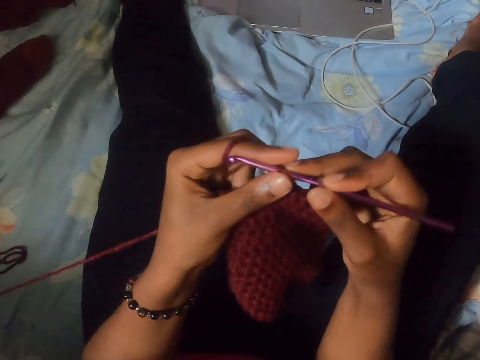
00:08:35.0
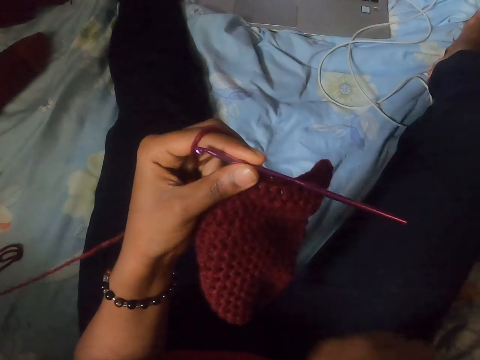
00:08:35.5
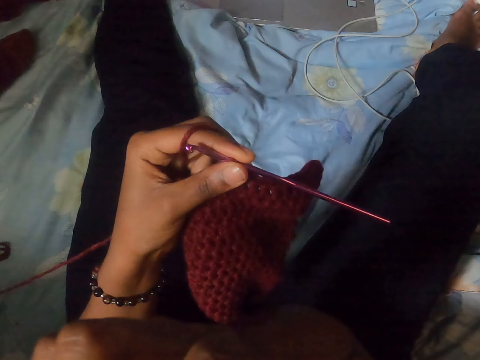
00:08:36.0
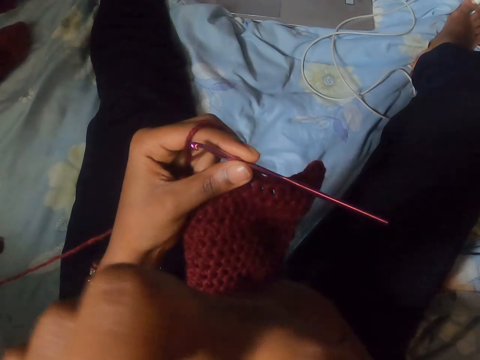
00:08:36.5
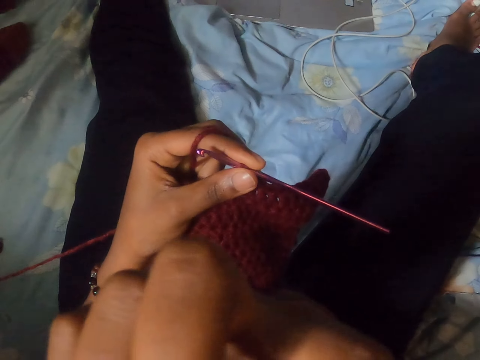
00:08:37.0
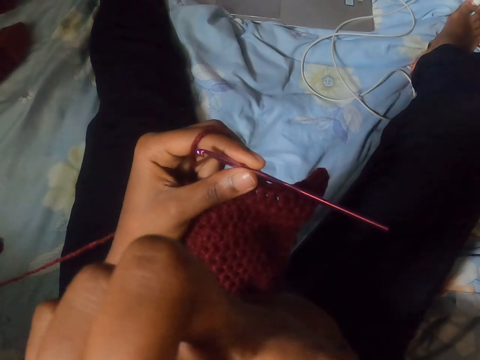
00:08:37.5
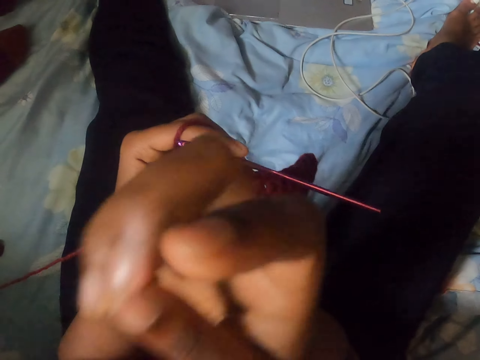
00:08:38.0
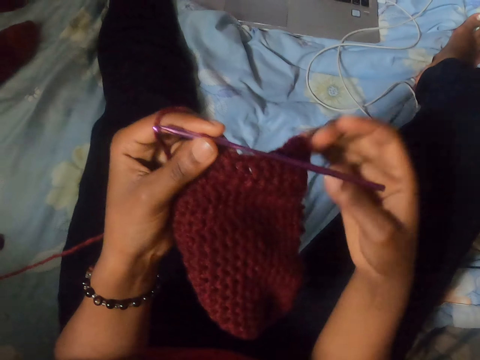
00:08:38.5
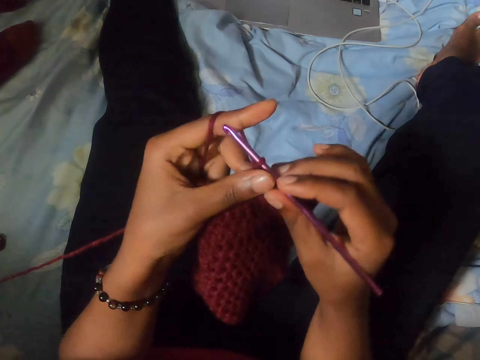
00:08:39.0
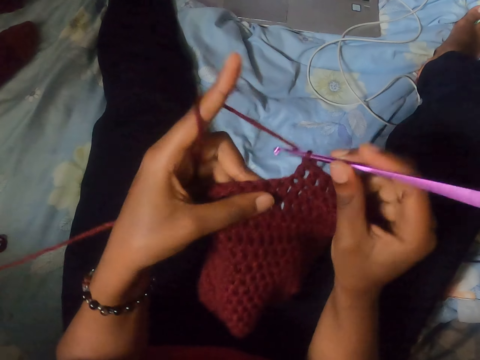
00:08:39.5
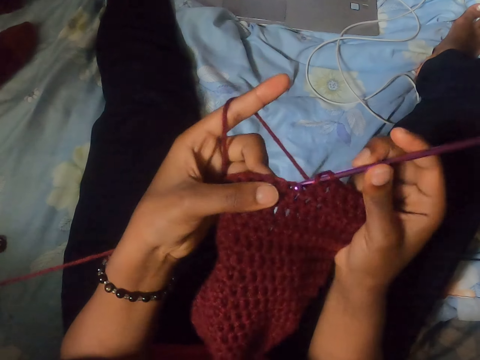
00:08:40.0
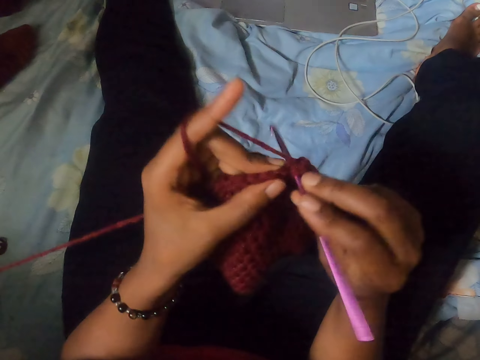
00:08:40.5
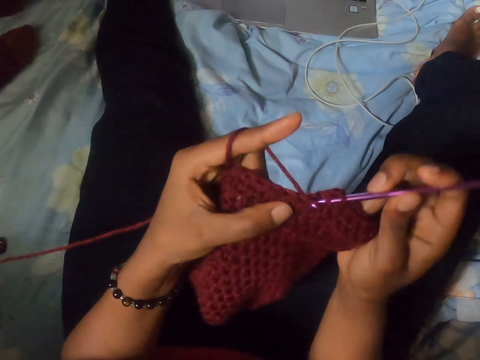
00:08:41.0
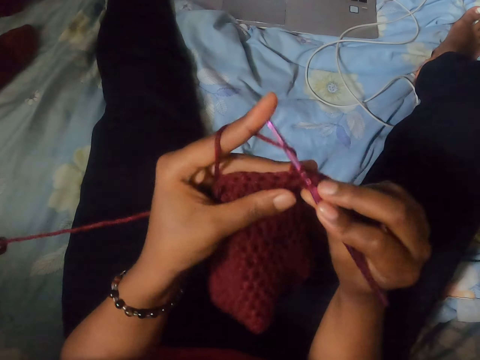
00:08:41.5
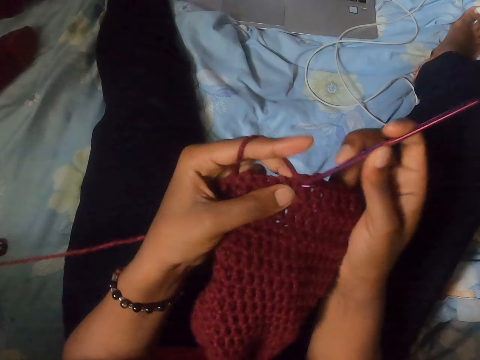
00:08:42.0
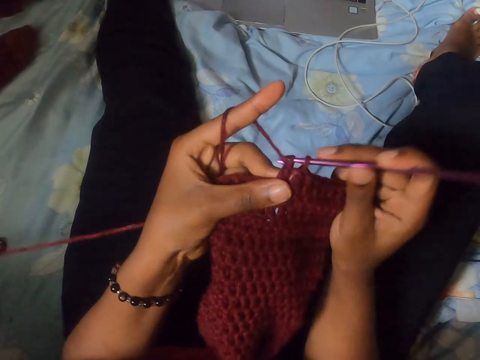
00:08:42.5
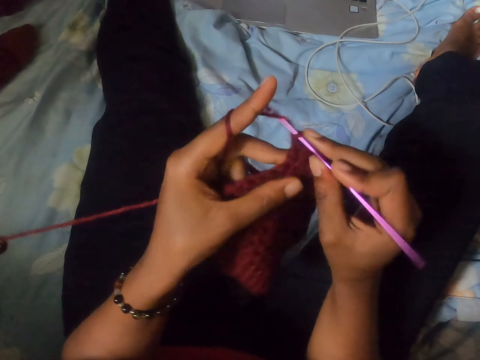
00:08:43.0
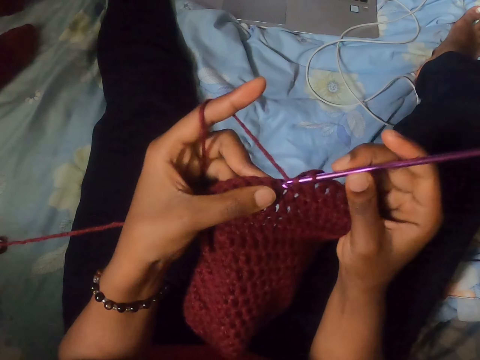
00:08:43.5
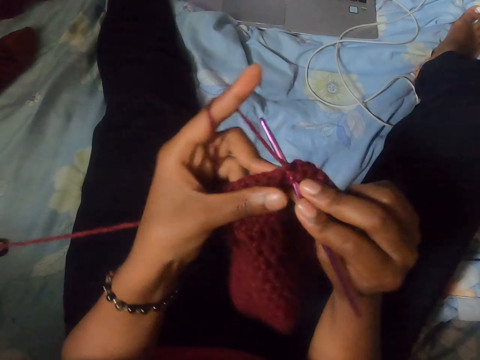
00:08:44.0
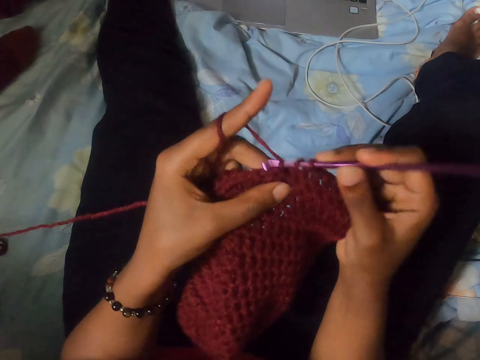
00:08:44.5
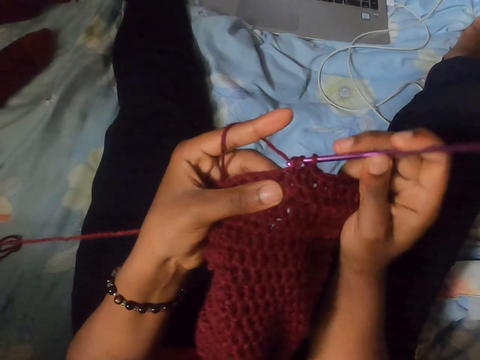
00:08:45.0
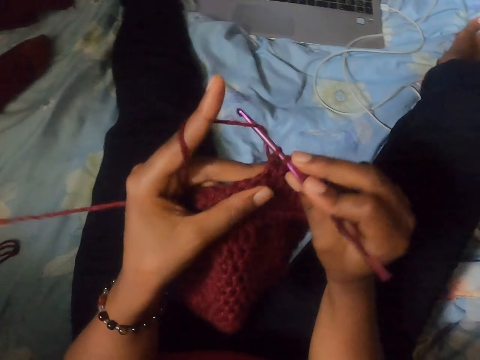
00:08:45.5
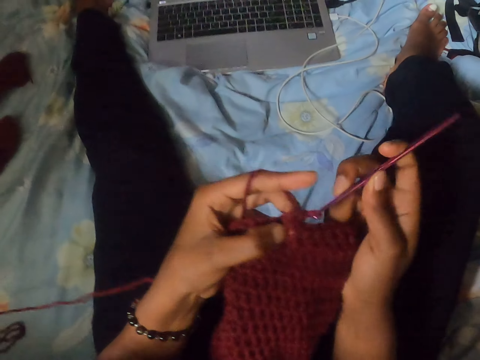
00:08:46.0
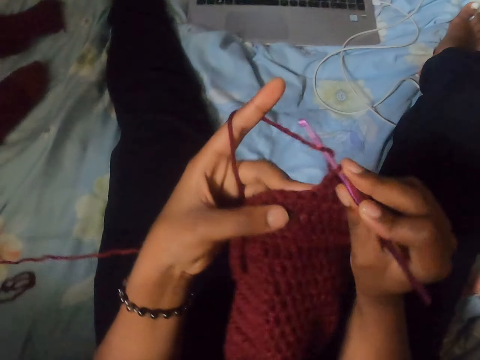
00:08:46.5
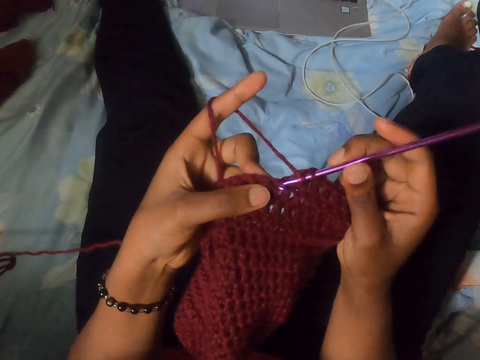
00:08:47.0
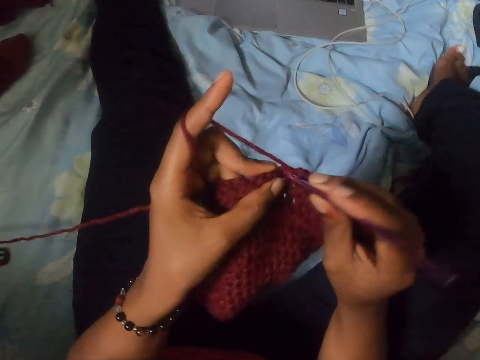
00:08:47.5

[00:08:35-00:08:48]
The camera wearer moves the crochet to the left hand. She lifts the right hand. She holds the crocheting objects in her left hand. She touches her face with her right hand. She holds the crochet. She crochets the yarn with the crochet hook in her right hand.

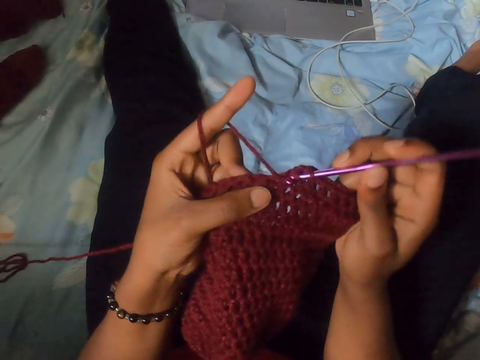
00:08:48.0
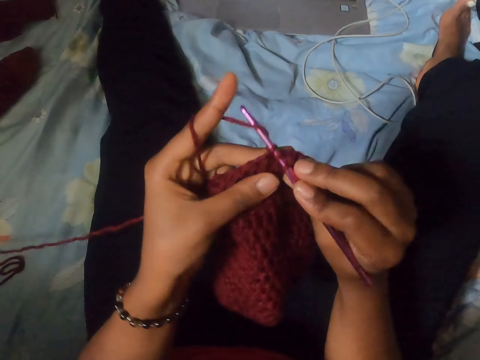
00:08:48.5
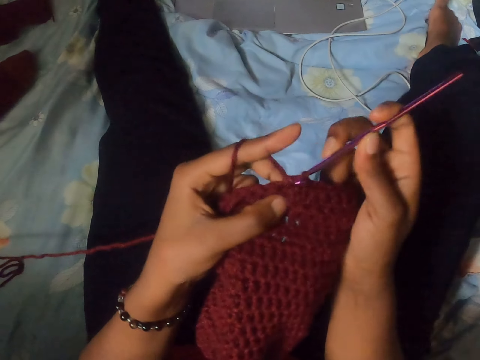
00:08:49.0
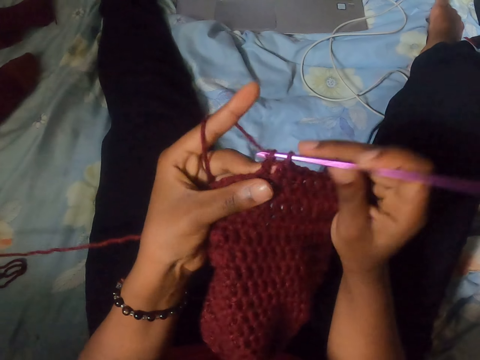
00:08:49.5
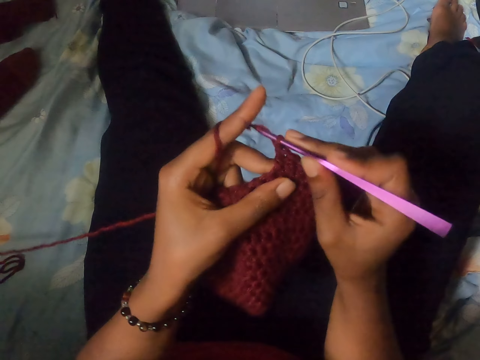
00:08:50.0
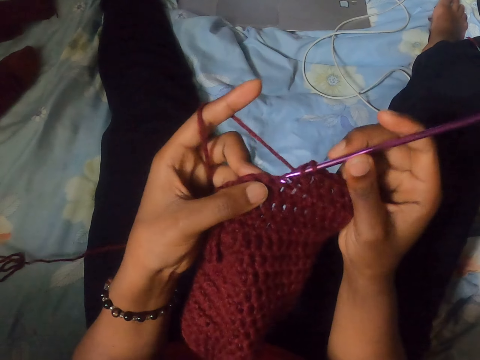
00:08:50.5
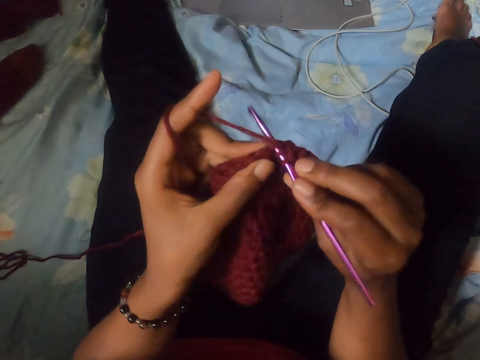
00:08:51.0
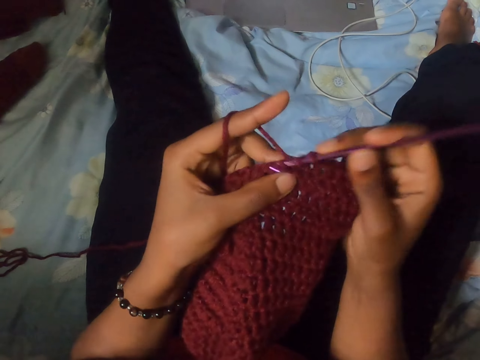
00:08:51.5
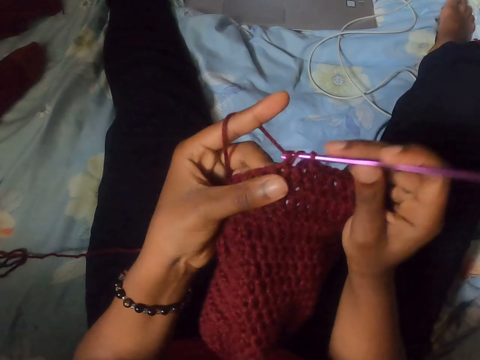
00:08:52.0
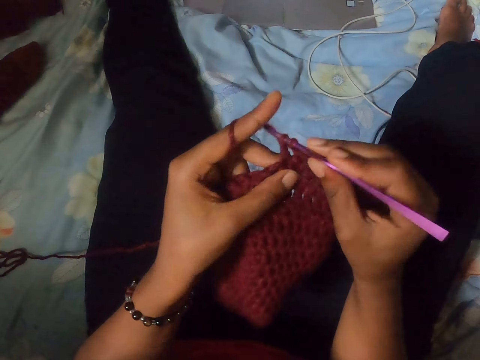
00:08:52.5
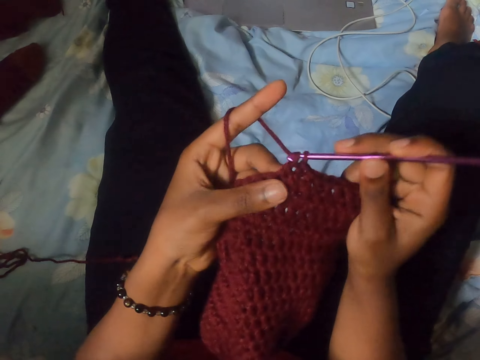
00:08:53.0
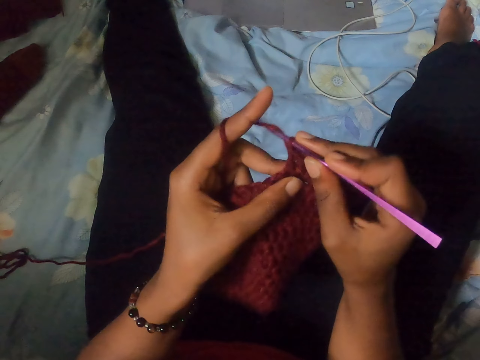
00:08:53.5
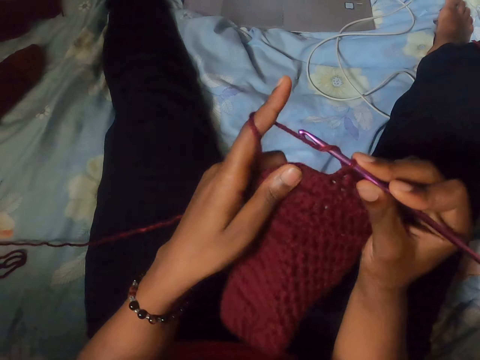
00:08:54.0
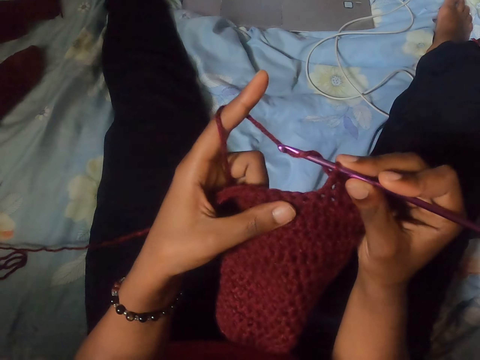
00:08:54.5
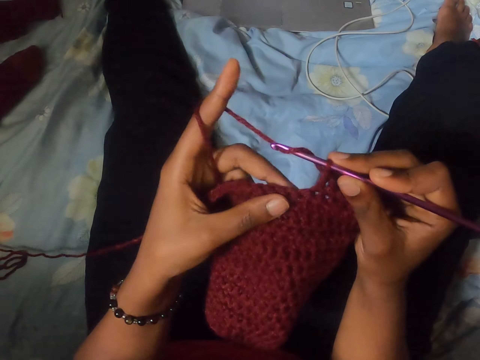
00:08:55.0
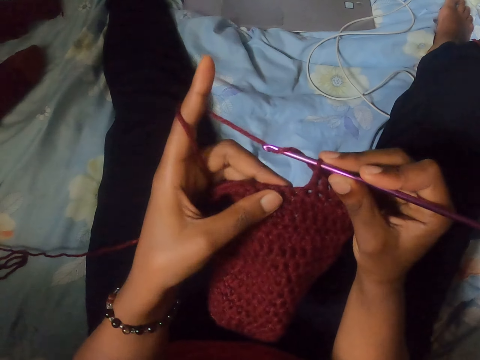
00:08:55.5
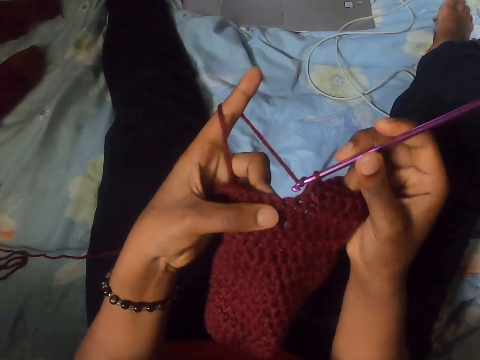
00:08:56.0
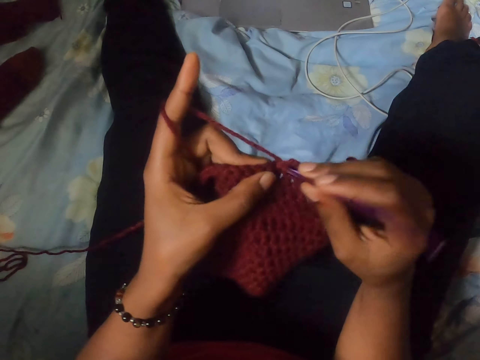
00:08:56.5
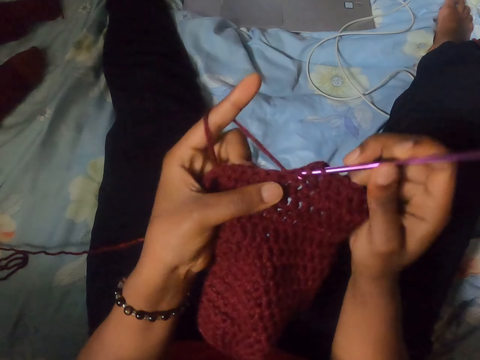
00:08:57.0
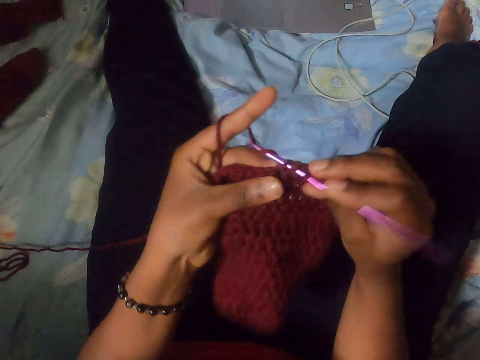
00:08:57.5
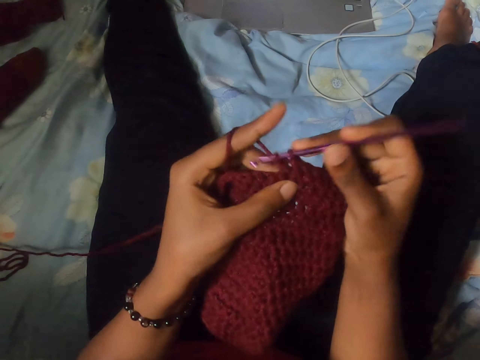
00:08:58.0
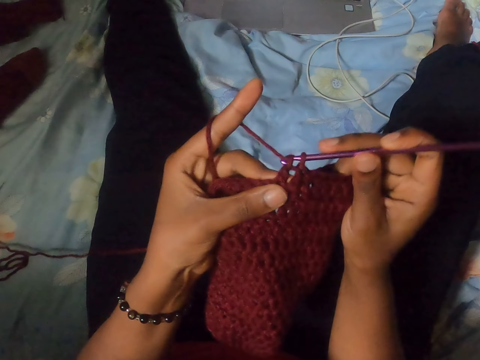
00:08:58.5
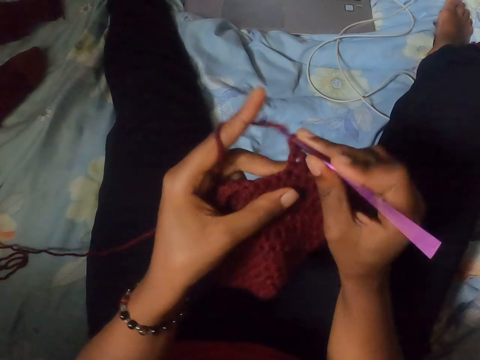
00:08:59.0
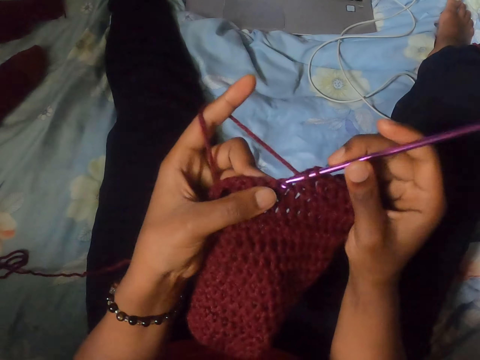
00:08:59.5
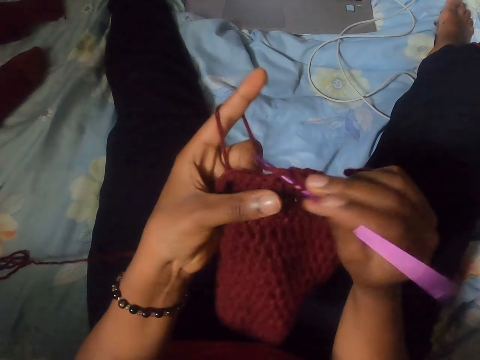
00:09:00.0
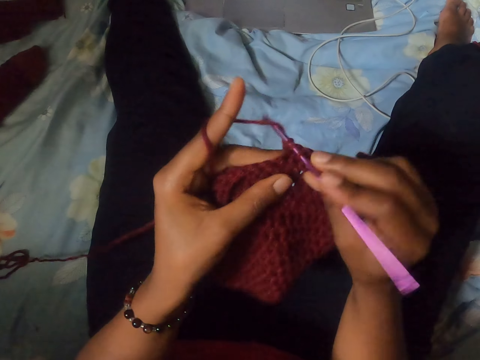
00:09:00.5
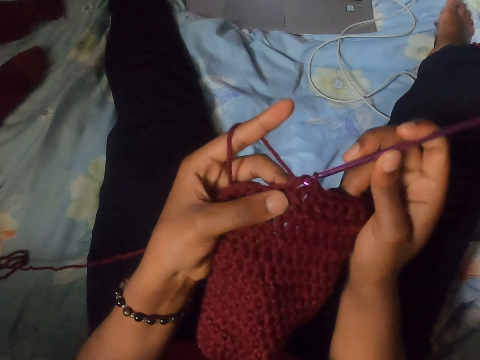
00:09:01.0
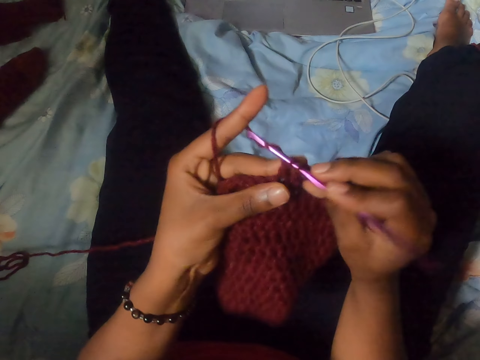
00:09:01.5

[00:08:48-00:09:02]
The camera wearer arranges the crocheted yarn with her left hand. She crochets the yarn with the crochet hook in her right hand.
